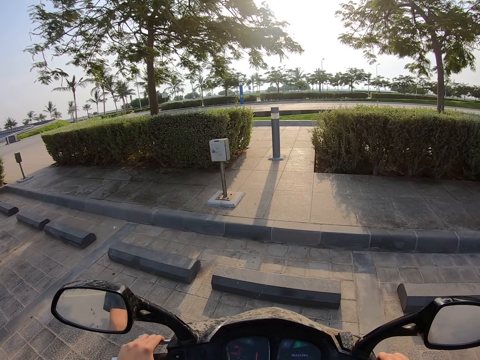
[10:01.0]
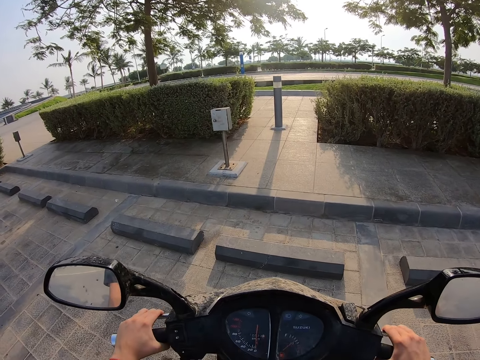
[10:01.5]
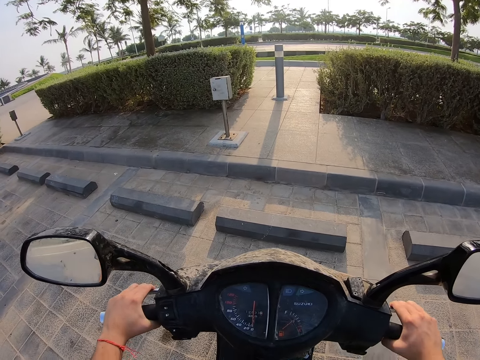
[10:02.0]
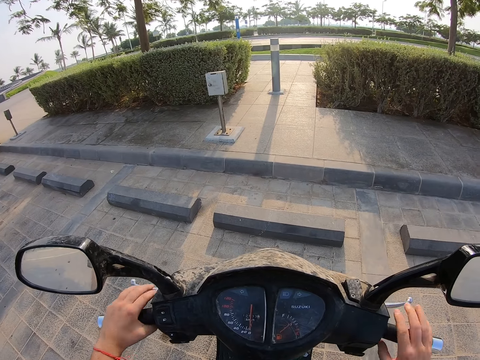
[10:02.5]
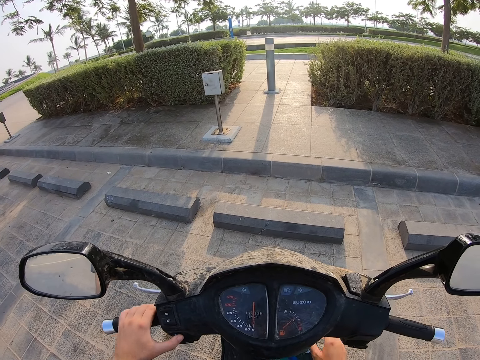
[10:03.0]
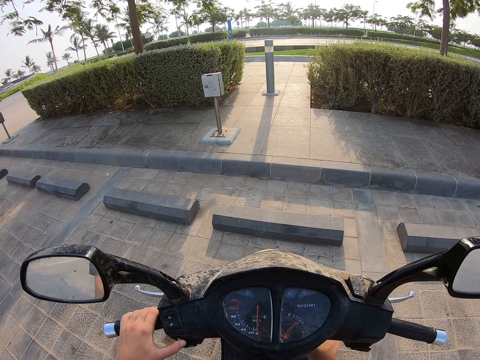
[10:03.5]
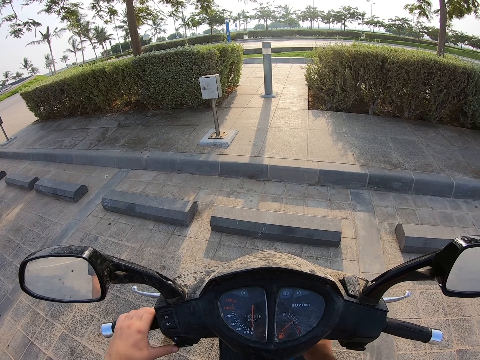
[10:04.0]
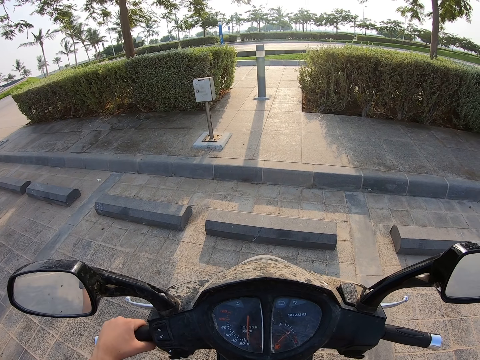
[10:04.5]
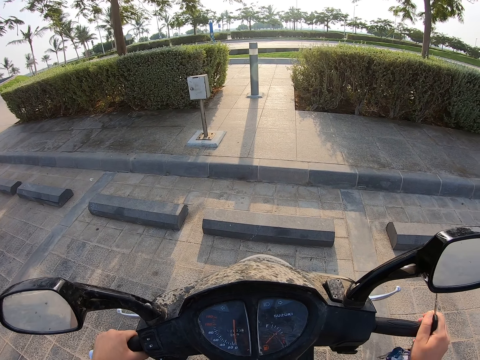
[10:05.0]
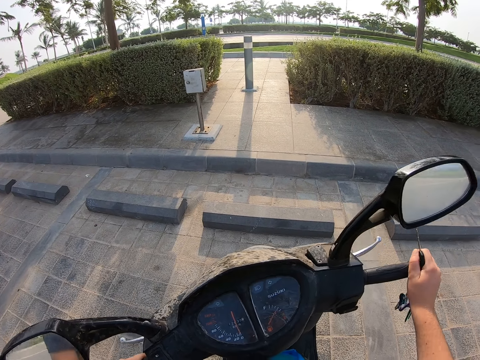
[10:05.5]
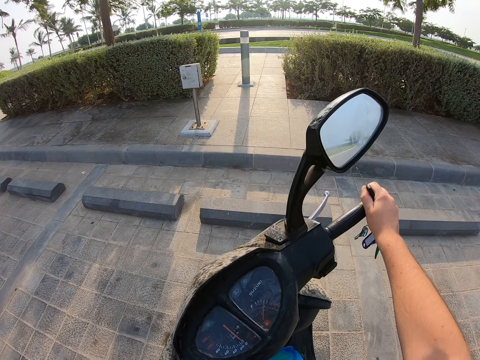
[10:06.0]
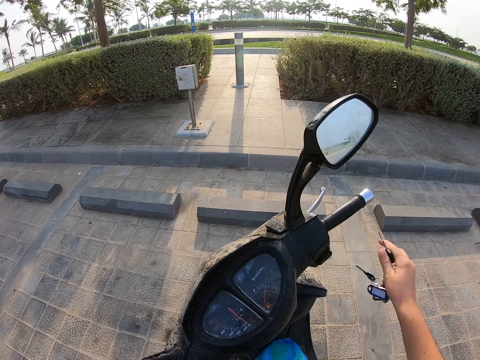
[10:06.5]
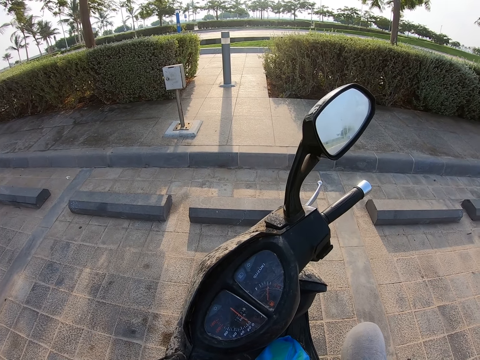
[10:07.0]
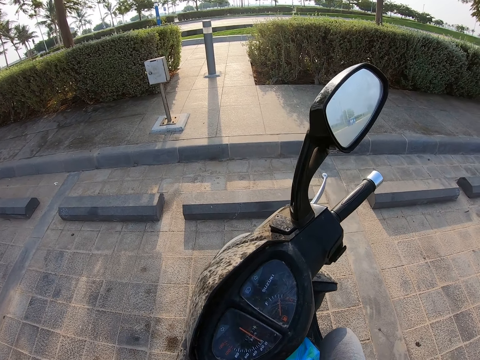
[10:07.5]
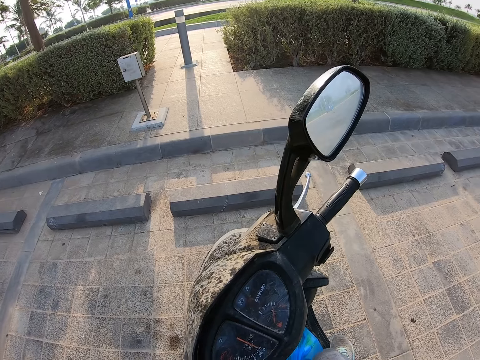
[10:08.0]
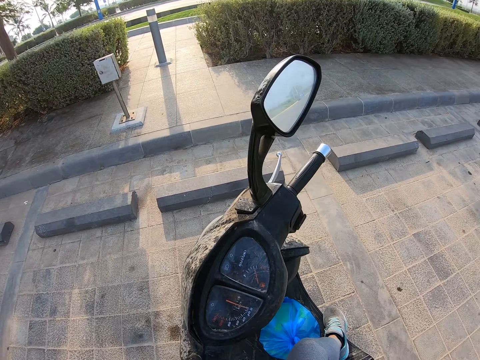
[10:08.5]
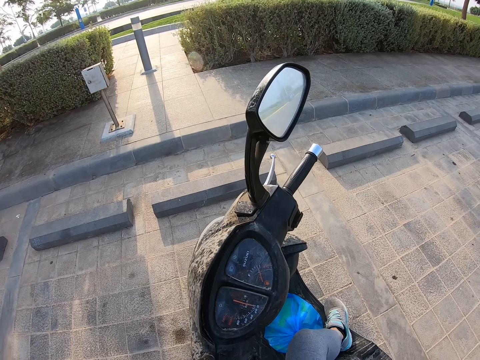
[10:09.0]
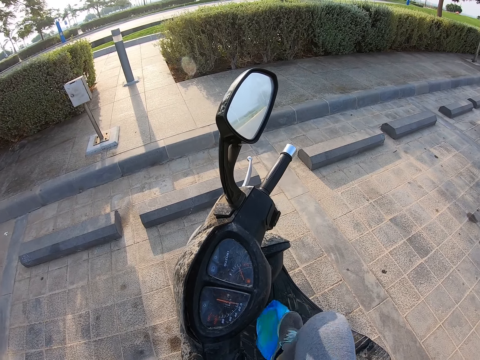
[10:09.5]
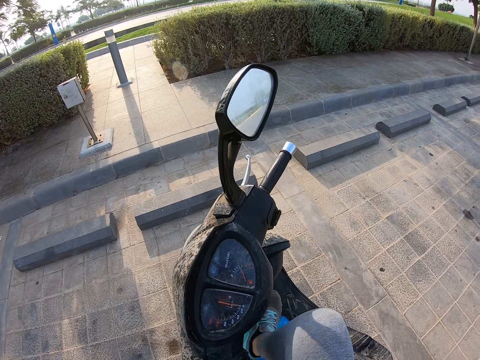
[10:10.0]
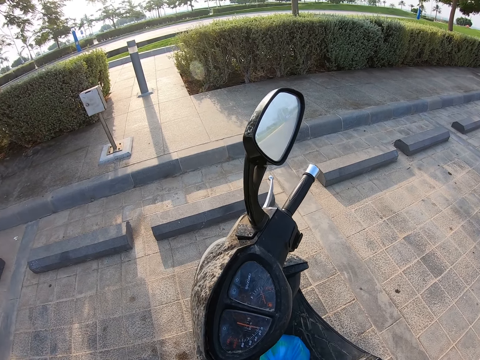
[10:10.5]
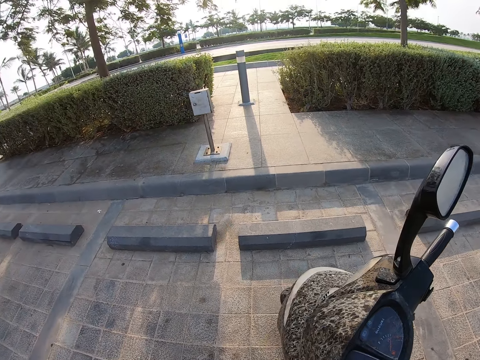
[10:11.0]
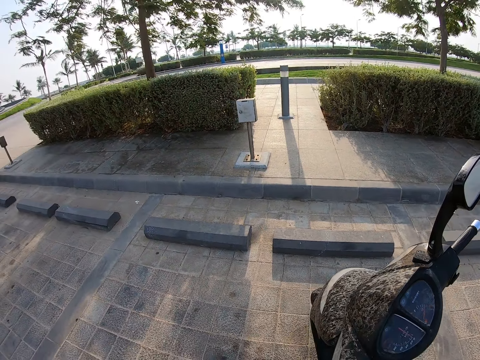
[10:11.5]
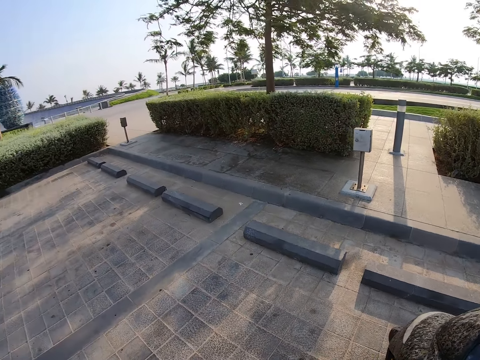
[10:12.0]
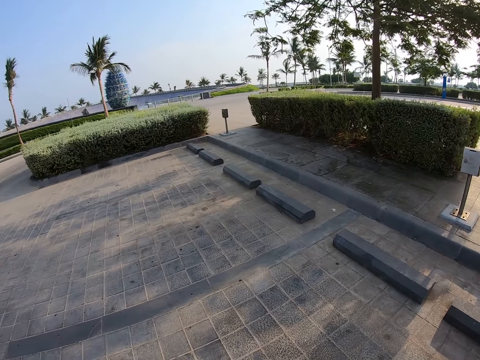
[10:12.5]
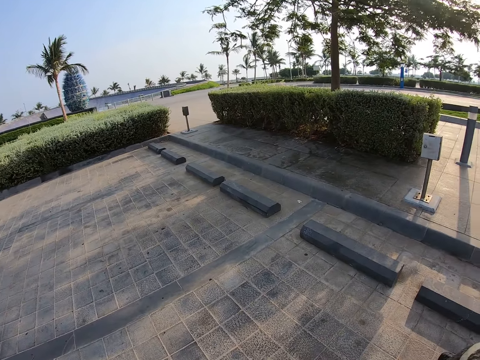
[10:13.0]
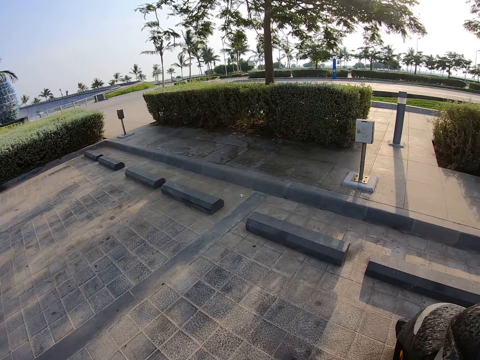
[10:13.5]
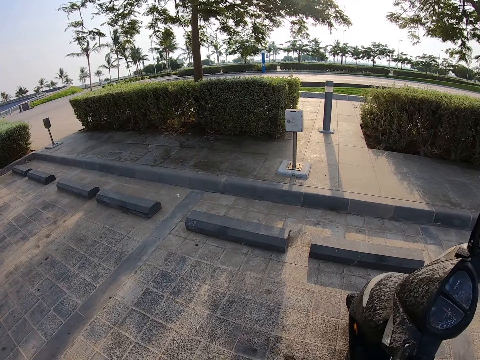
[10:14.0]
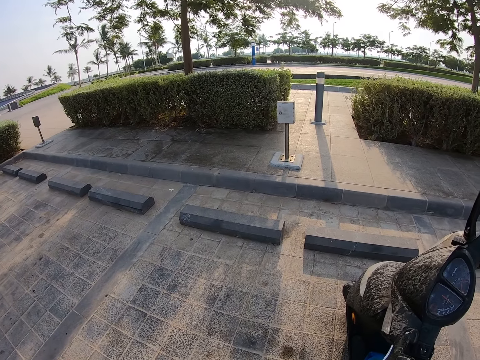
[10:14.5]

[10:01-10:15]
The camera wearer stops the motorbike. They park the motorbike. They pull the keys from the motorbike. They push the motorbike. They move the right hand. They look at the motorbike. They move the right leg. They step down on the motorbike. They look at the motorbike. They look around.

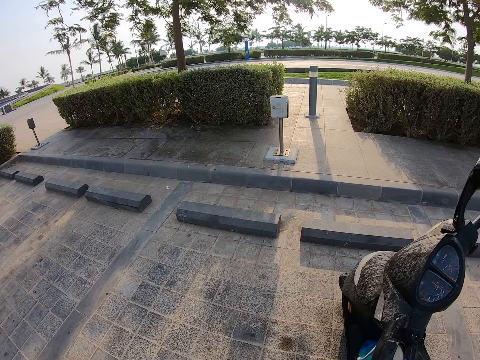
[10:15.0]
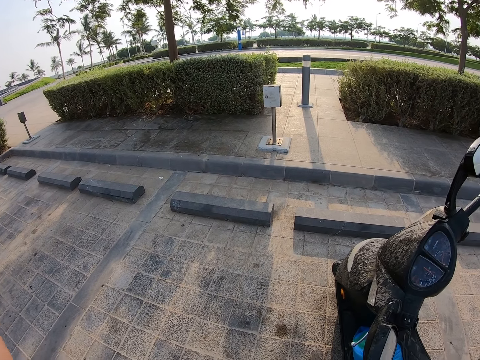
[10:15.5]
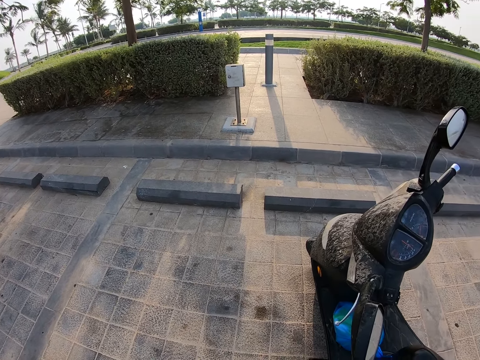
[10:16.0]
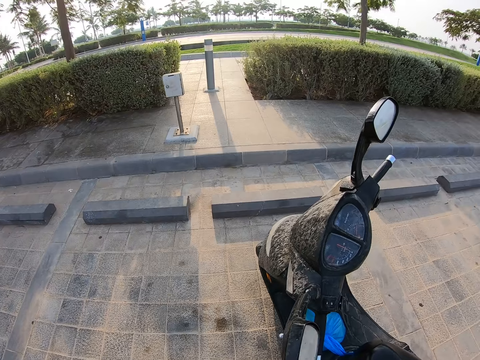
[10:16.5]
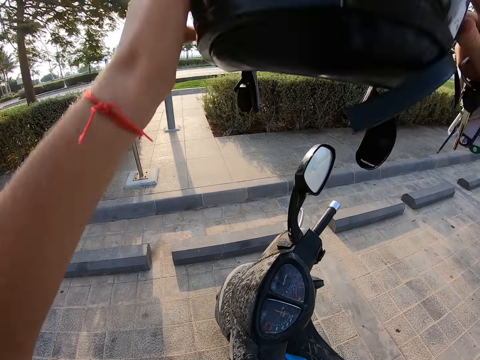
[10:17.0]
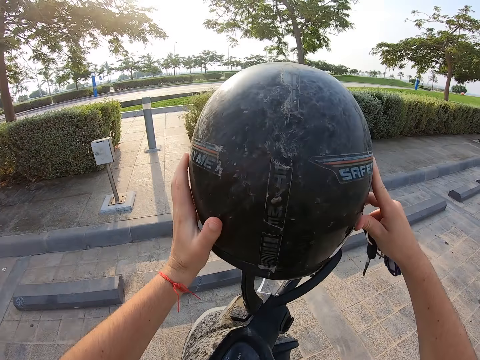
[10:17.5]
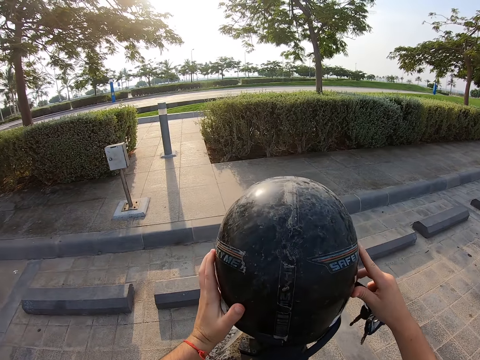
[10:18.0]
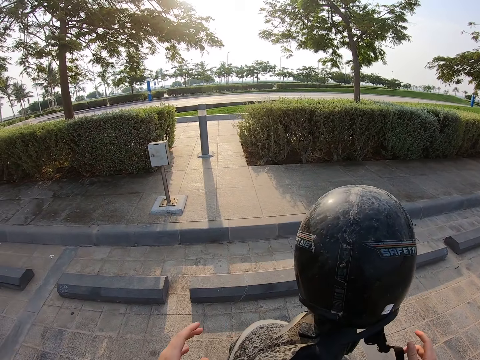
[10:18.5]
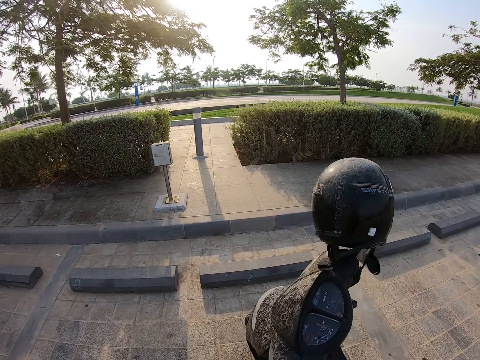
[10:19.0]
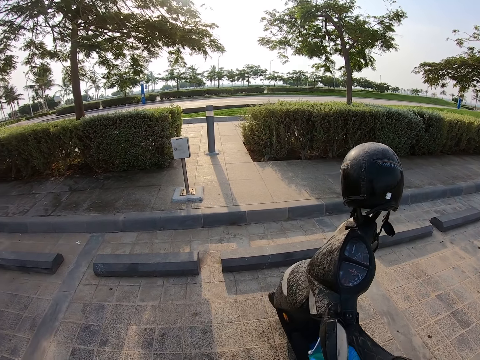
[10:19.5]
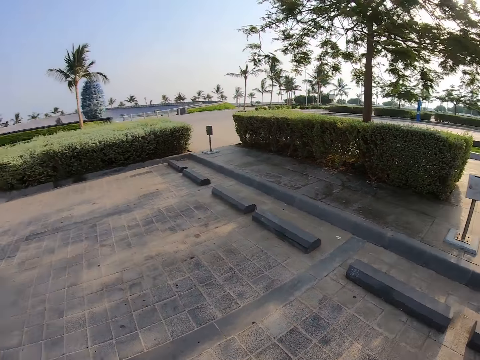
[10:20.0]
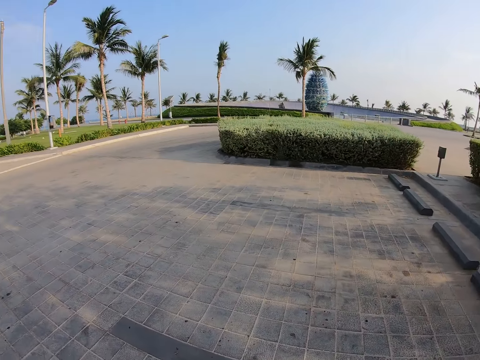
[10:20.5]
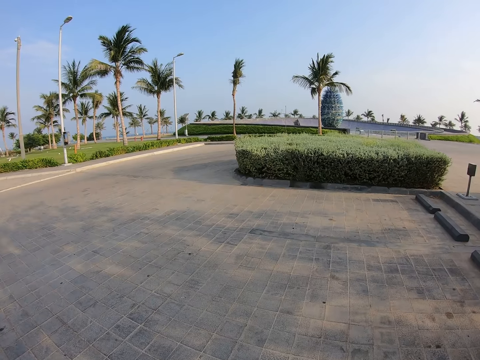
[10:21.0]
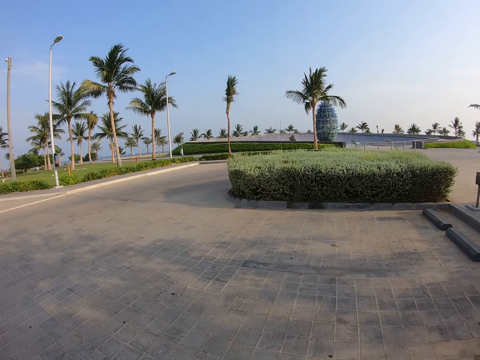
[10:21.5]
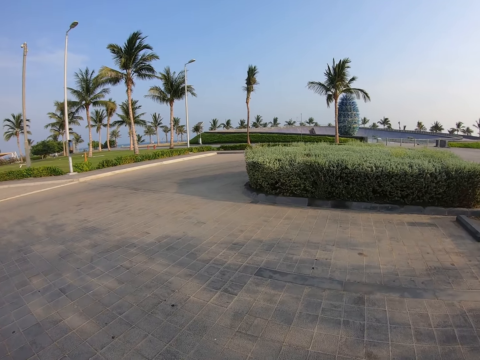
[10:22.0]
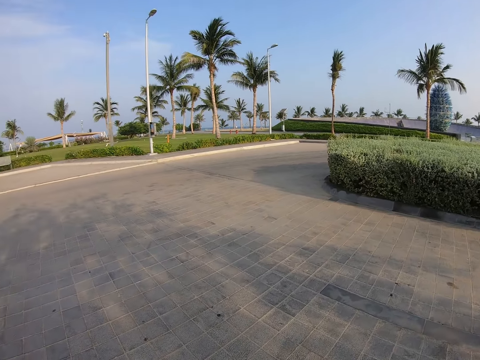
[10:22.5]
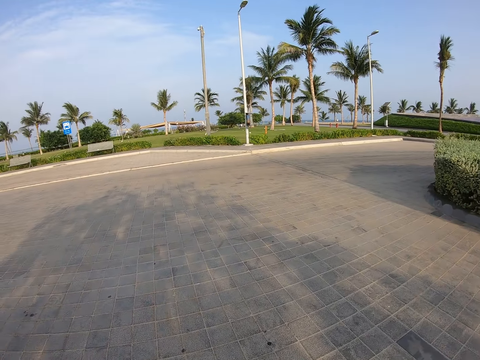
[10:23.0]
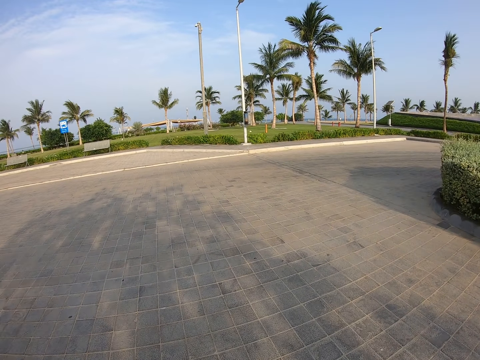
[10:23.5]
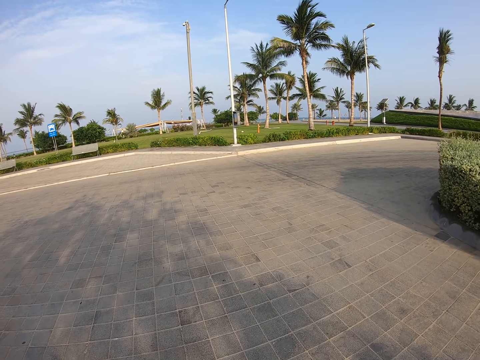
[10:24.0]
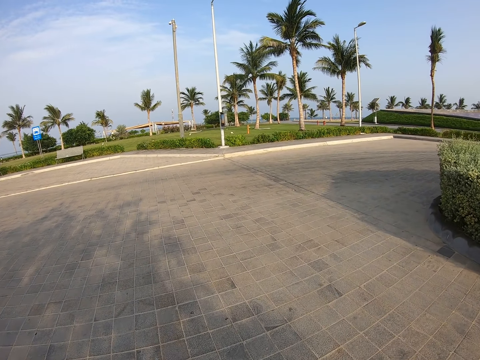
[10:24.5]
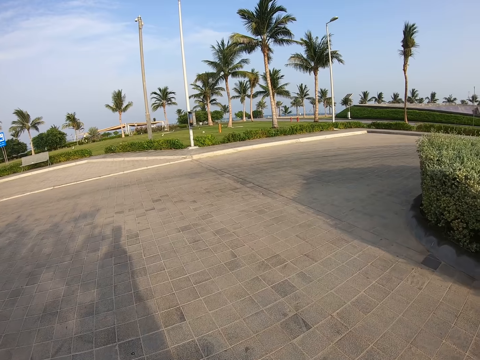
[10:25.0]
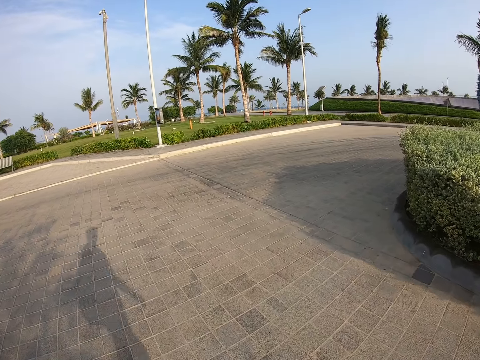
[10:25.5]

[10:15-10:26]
The camera wearer moves the helmet. They hang the helmet on the windscreen. They pull back both hands. They walk around the park.

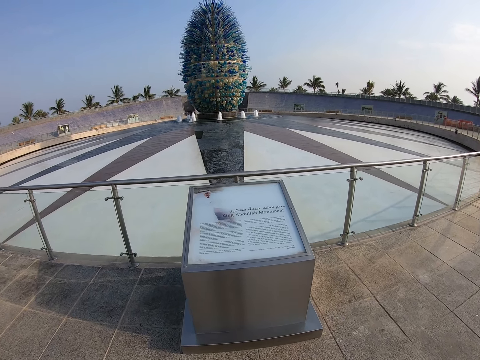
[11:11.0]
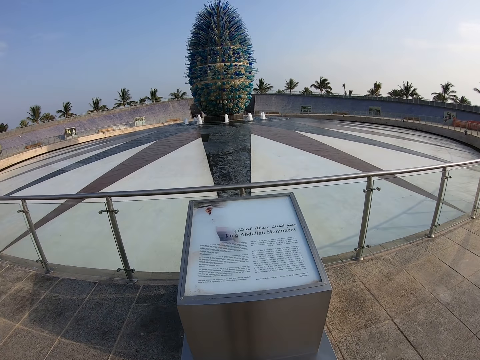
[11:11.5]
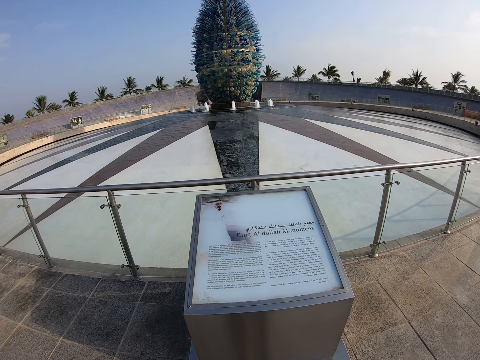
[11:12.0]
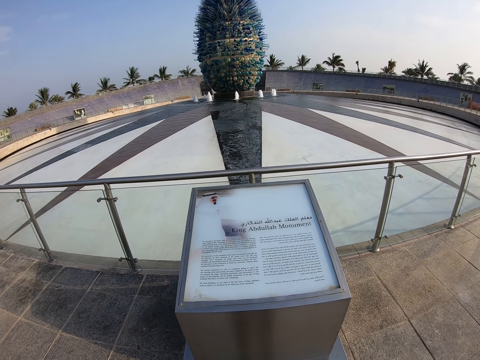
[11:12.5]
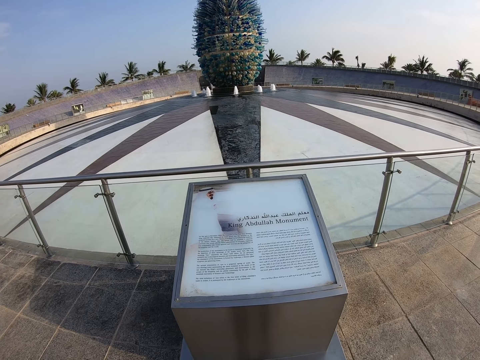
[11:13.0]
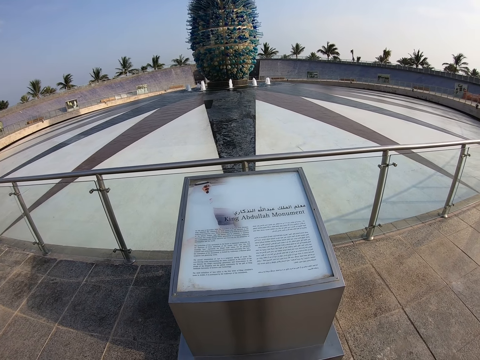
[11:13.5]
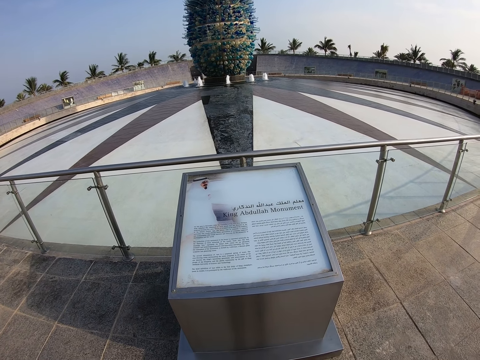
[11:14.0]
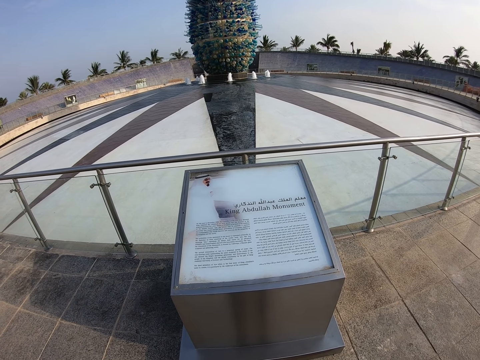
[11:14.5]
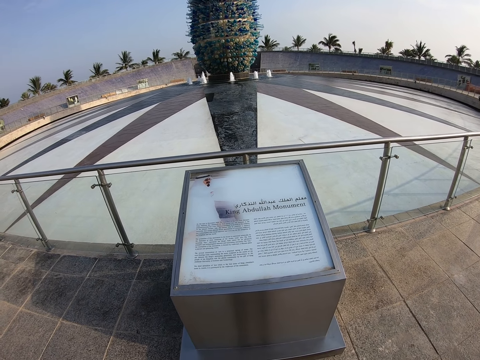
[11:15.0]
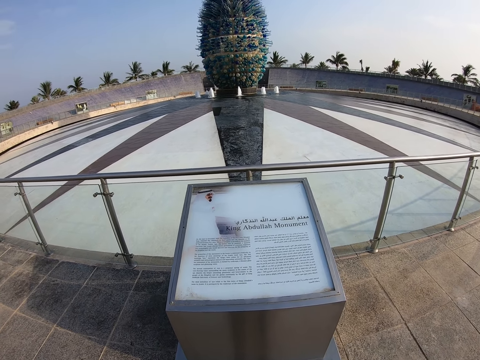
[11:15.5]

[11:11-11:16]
The camera wearer looks around the park.
